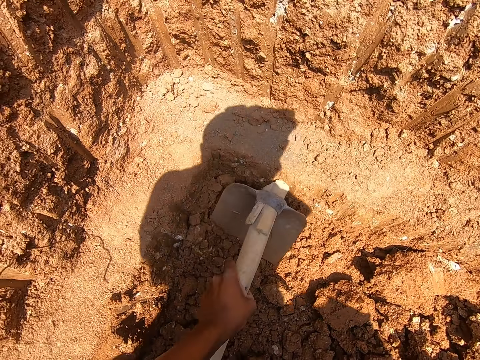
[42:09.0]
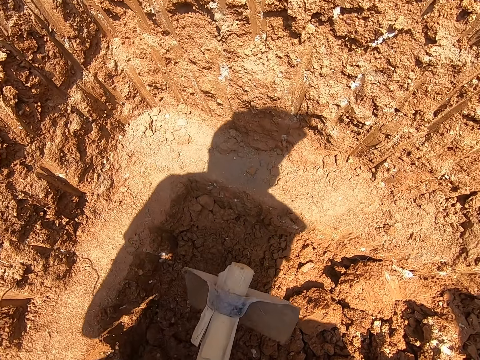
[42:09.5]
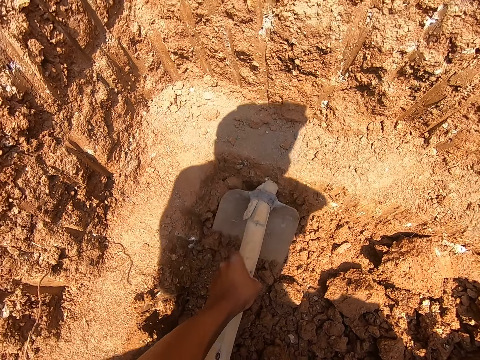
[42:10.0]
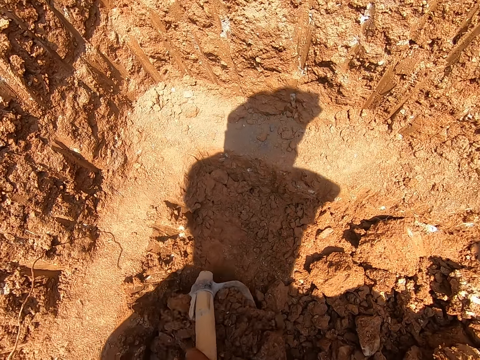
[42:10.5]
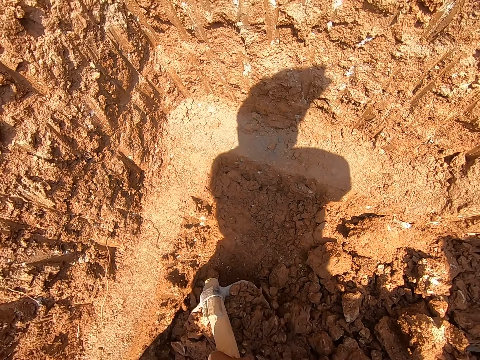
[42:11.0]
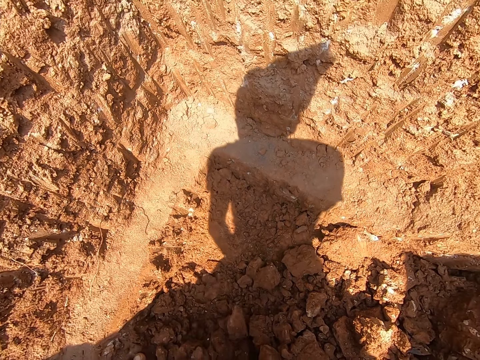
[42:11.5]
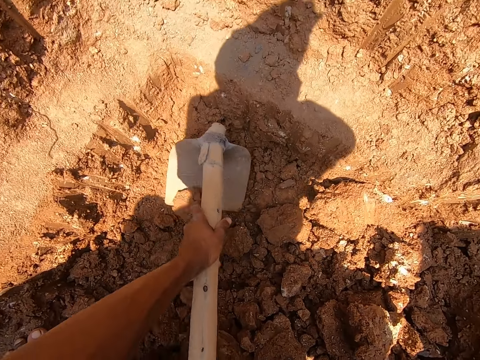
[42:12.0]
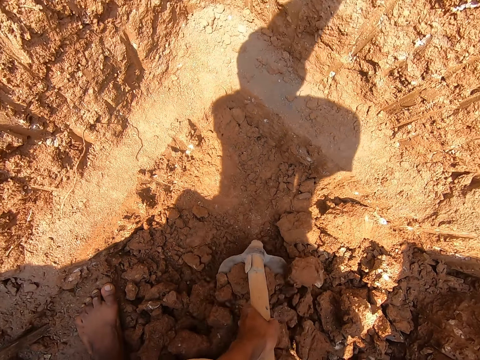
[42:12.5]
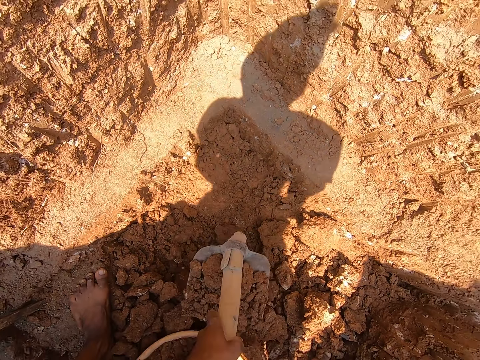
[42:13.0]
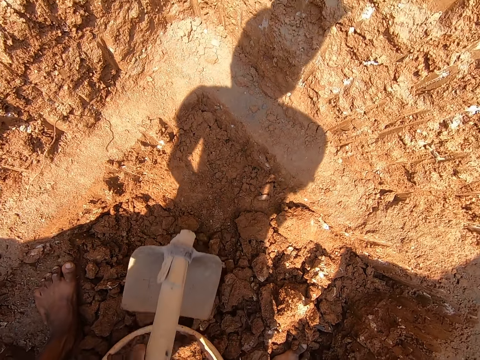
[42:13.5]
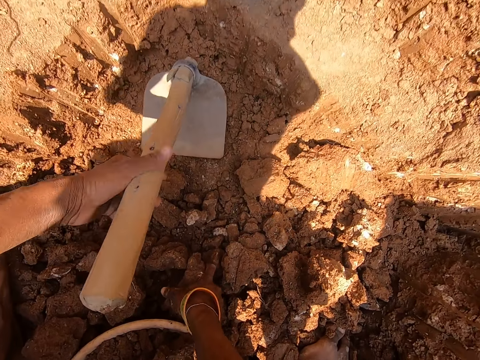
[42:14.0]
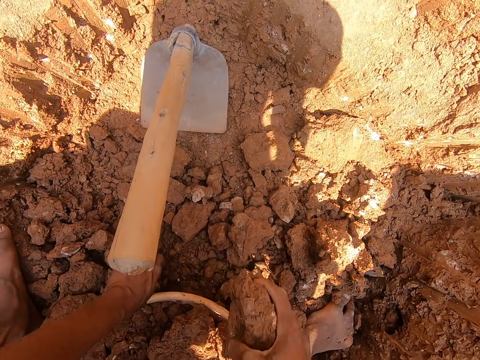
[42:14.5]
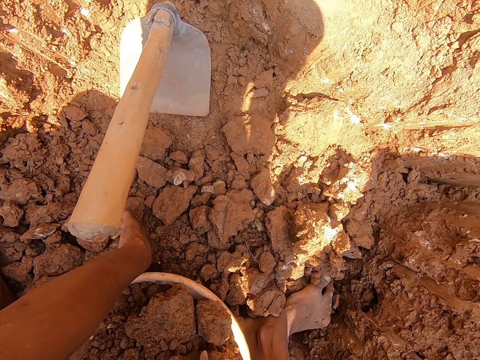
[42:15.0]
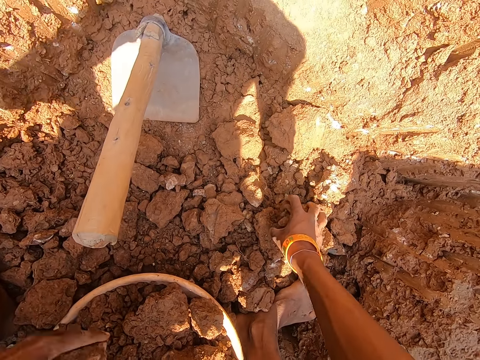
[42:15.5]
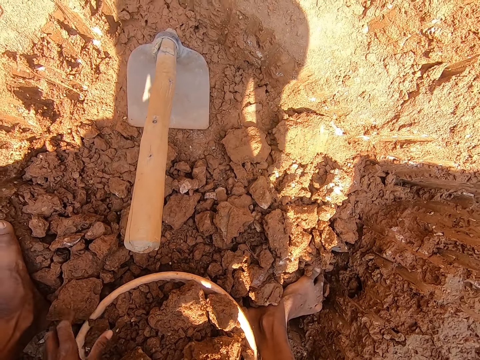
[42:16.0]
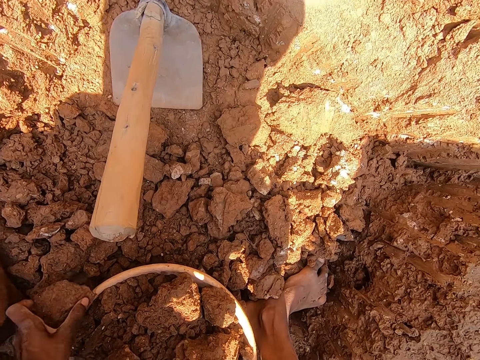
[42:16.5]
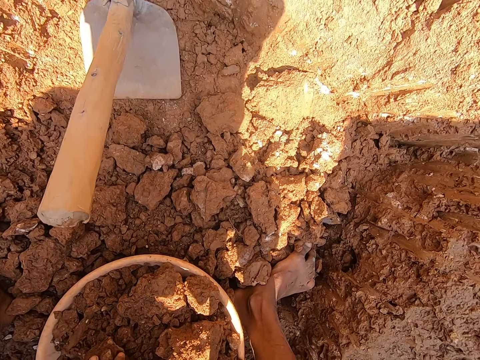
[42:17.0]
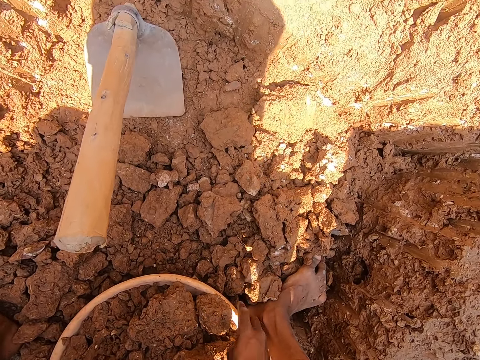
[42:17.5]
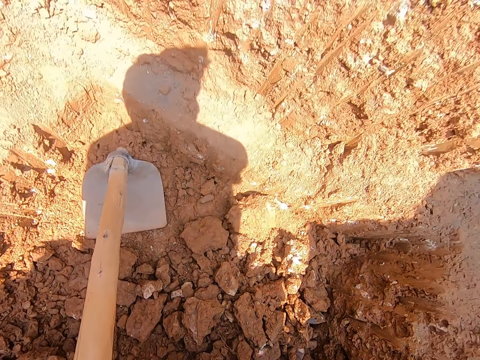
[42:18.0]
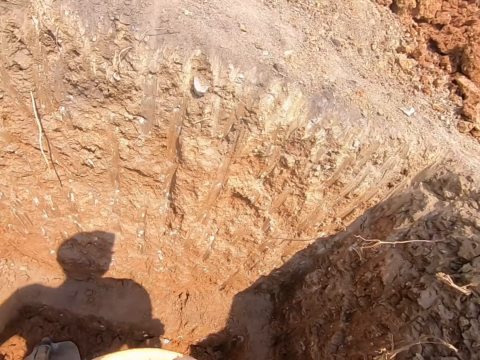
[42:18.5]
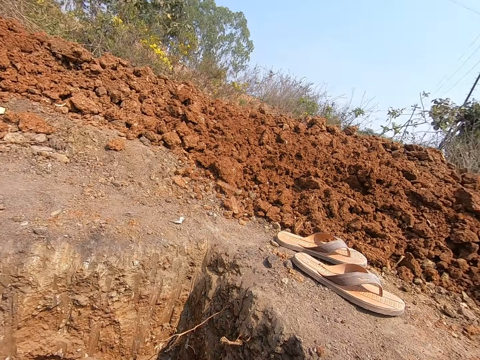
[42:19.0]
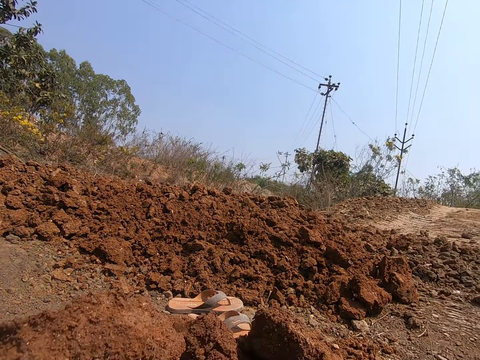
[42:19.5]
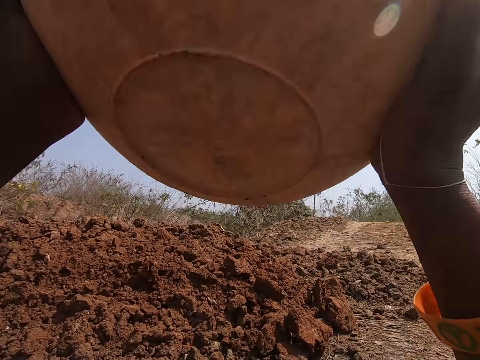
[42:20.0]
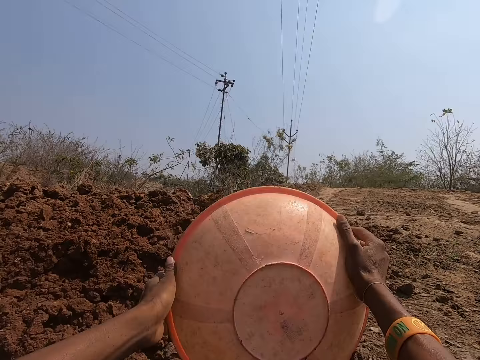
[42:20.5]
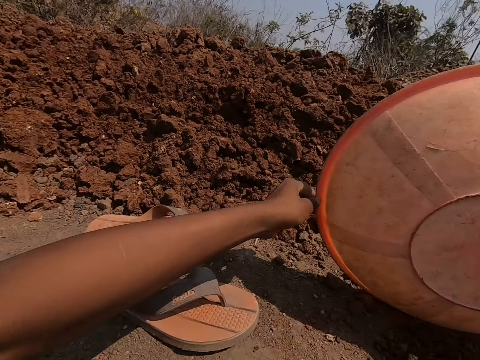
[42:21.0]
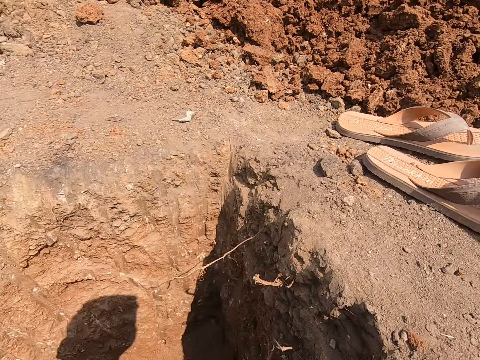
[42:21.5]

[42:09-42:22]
The camera wearer scoops sand from the ground into the bowl with the hoe in both hands. He places the hoe onto the ground with his left hand. He picks sand from the ground with both hands. He drops the sand into the bowl. He picks sand from the ground with his right hand. He drops the sand into the bowl. He carries the bowl from the ground with both hands. He stands. He pours the sand in the bowl onto the ground on top of the hole.

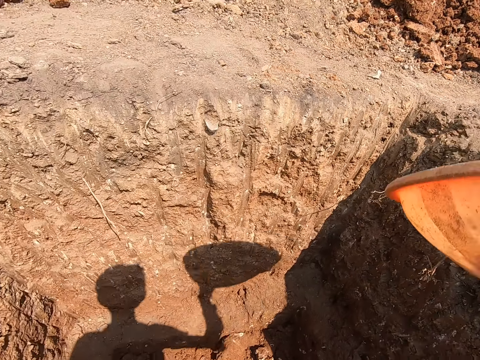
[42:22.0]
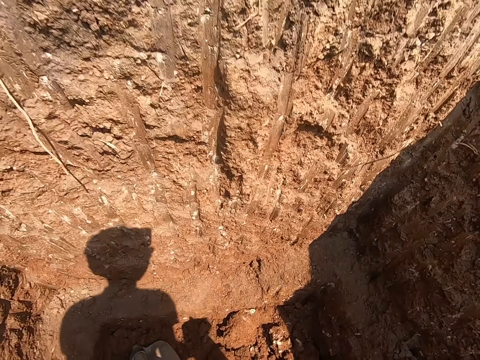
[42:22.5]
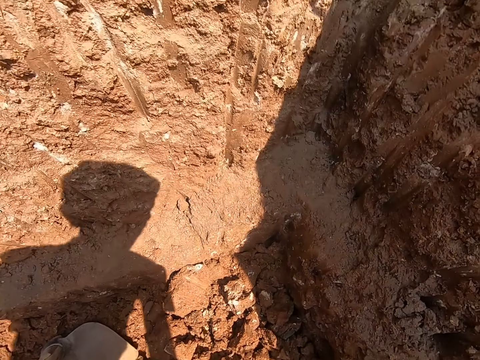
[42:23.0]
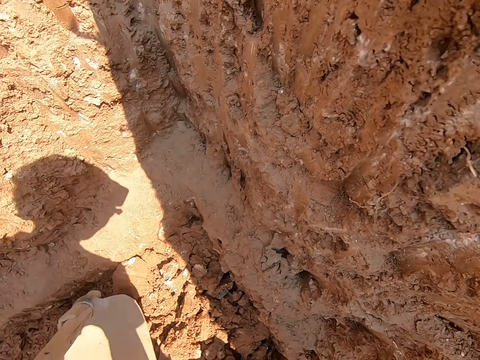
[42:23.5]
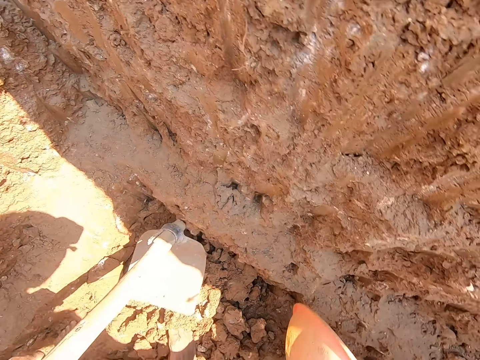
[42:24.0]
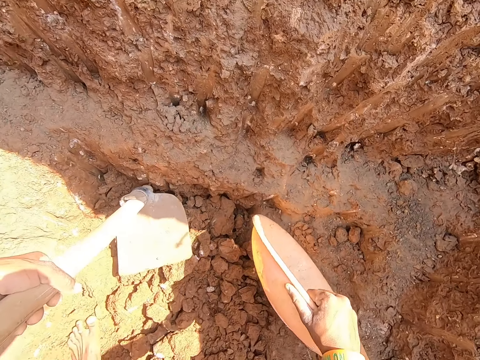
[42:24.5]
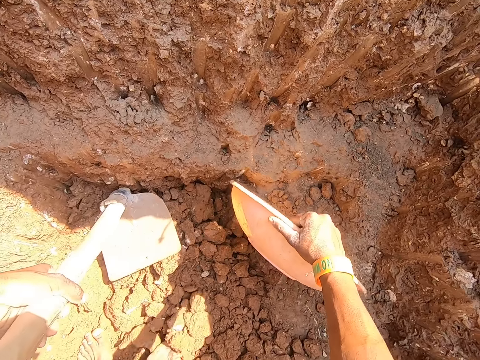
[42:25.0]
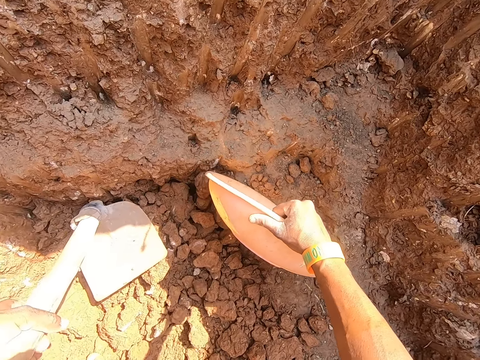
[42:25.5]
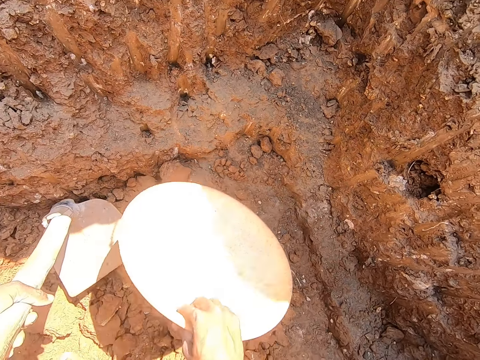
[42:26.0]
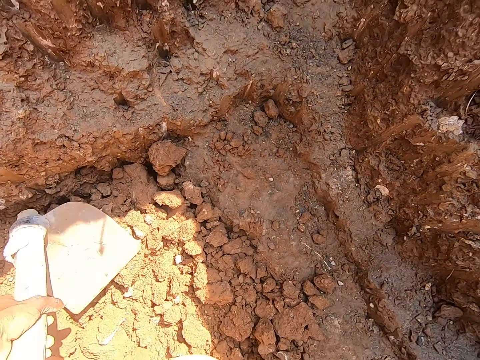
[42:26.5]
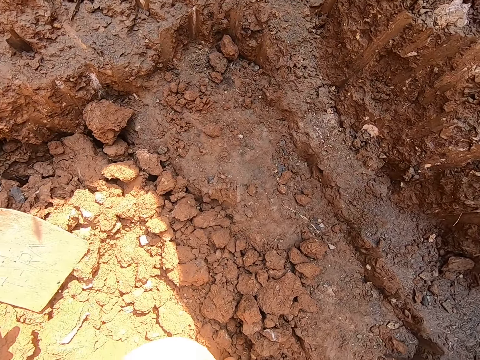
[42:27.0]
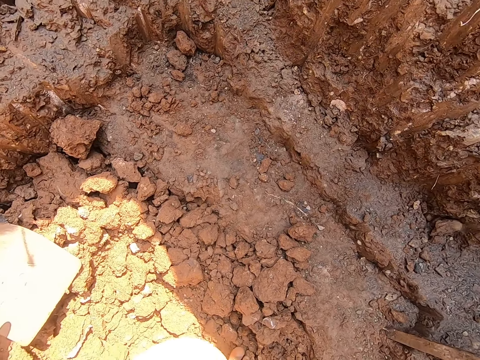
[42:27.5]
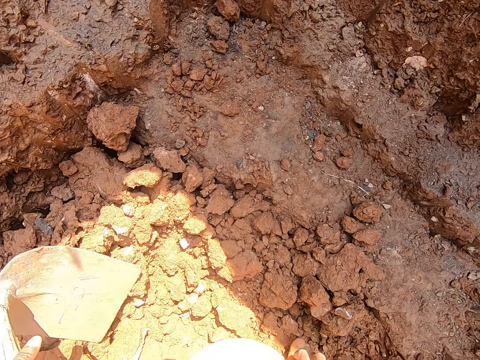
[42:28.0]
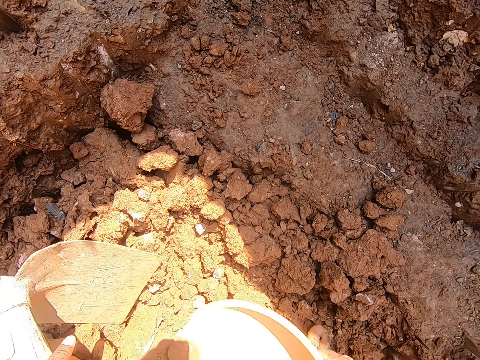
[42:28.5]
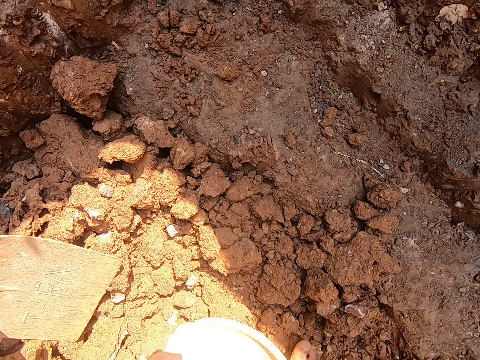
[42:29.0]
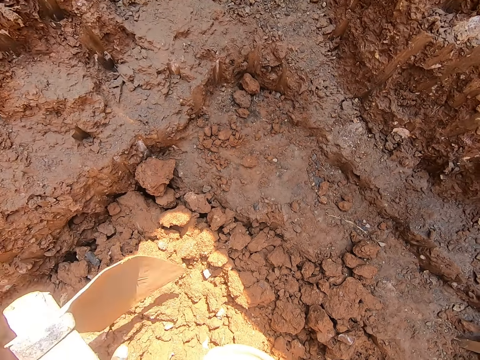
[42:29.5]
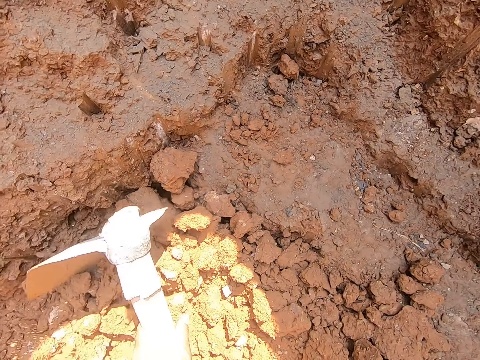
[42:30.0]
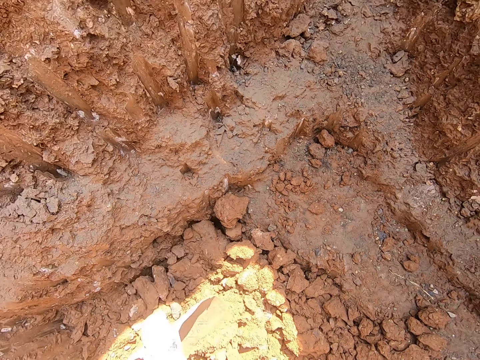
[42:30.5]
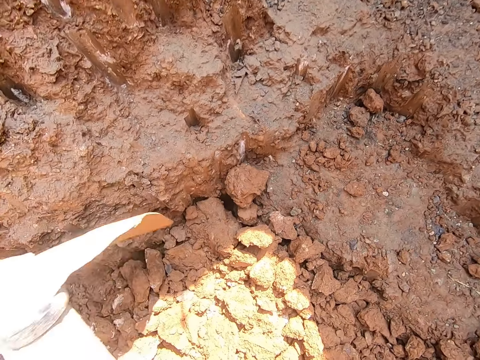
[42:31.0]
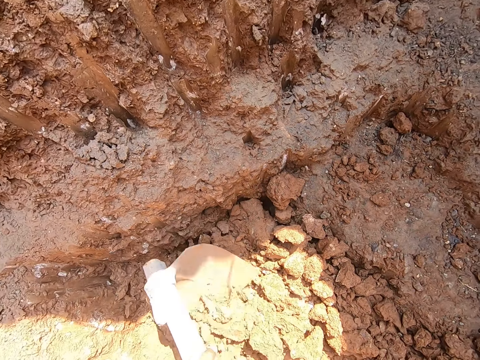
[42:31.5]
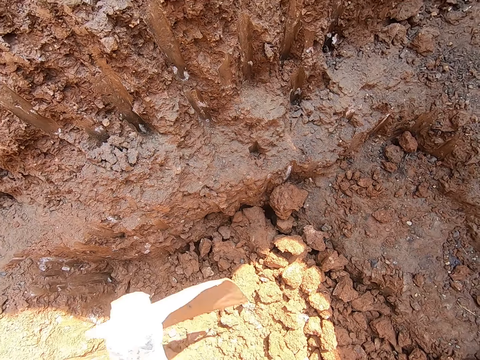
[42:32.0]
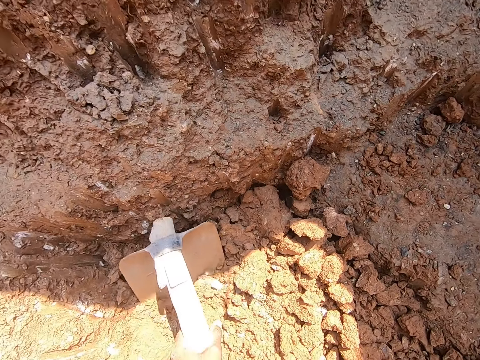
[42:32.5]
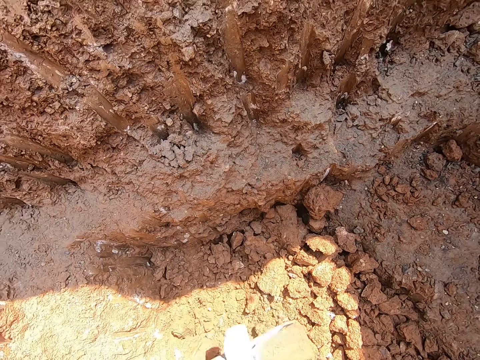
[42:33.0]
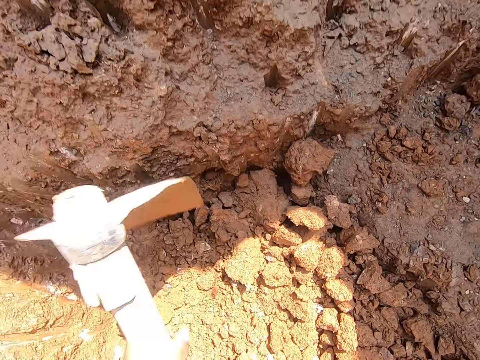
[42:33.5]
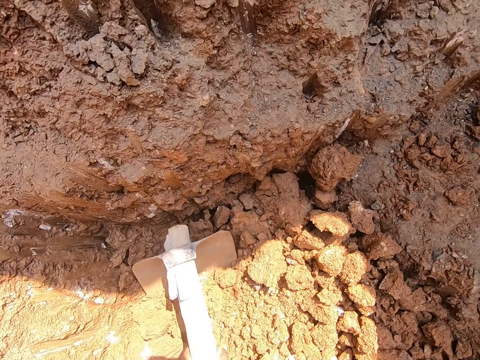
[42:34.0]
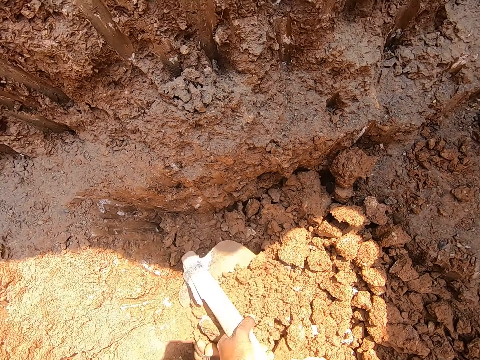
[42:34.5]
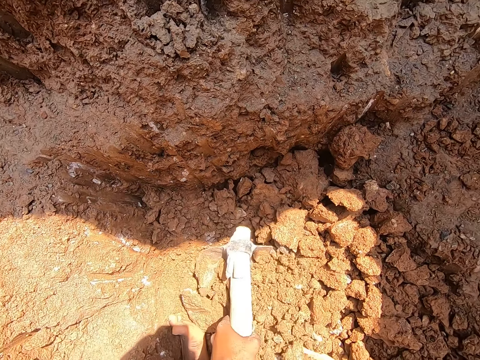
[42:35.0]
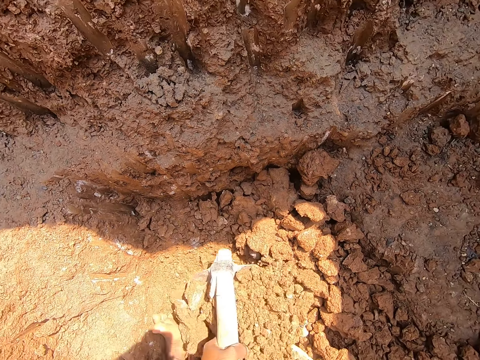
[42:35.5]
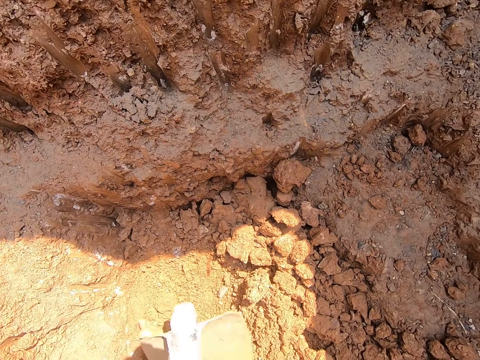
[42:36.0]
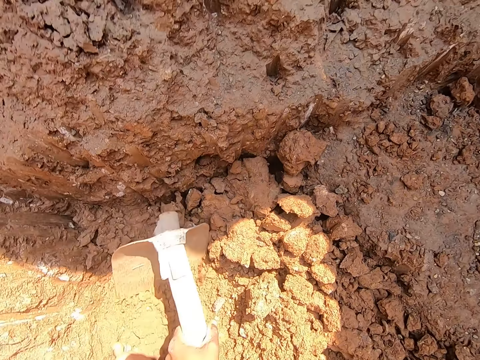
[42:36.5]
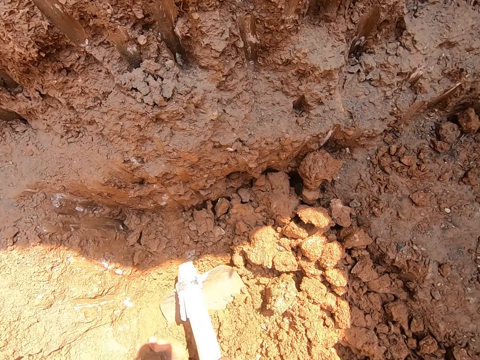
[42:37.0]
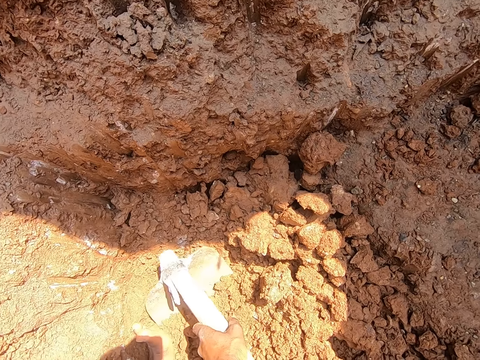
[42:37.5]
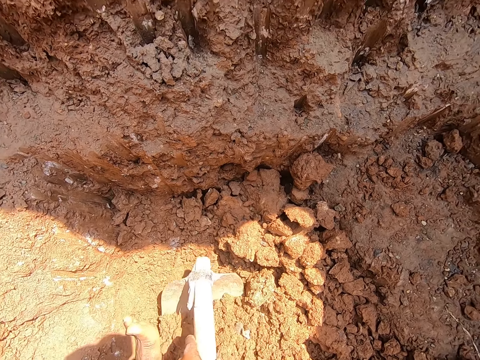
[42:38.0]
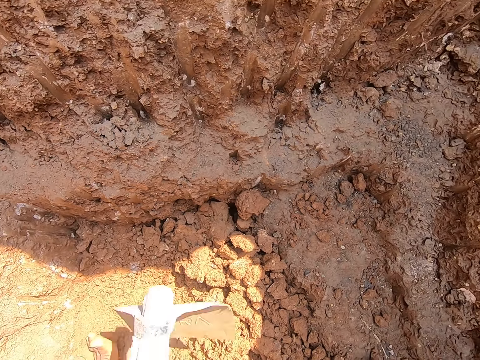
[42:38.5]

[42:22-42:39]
The camera wearer bends. He holds the hoe on the ground with his left hand. He picks the hoe. He kicks sand on the ground with his right leg. He places the bowl onto the ground with his right hand. He scoops sand from the ground into the bowl with the hoe in his left hand.
